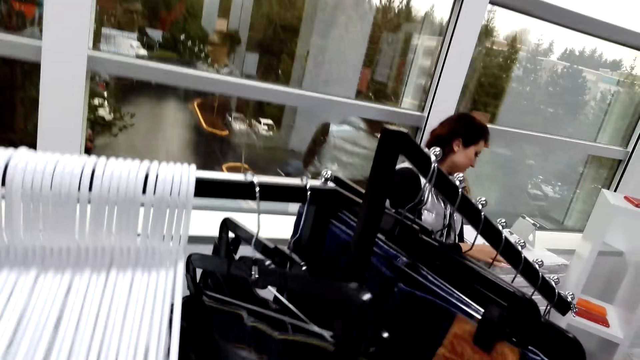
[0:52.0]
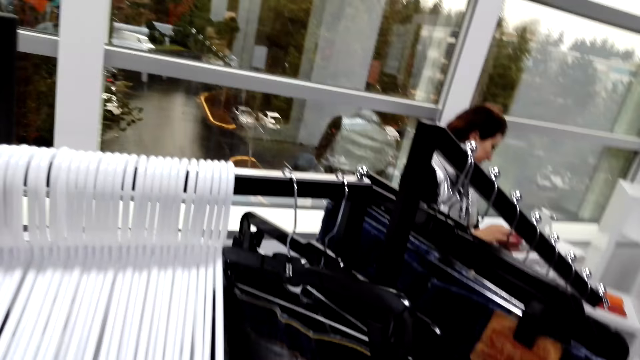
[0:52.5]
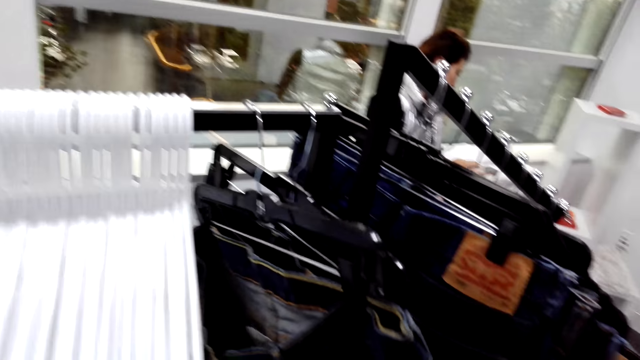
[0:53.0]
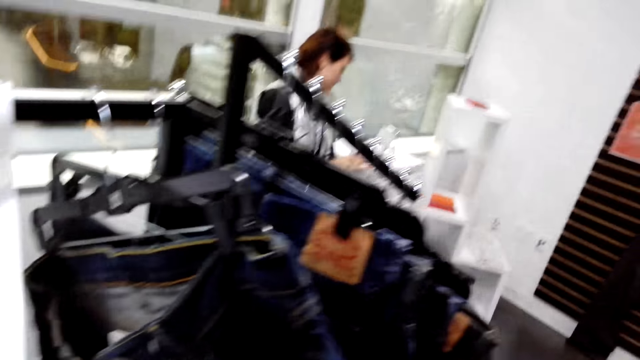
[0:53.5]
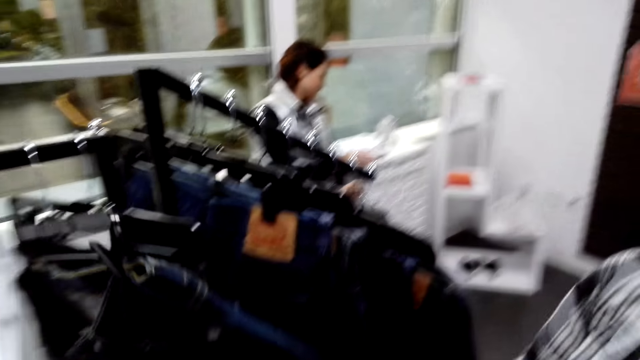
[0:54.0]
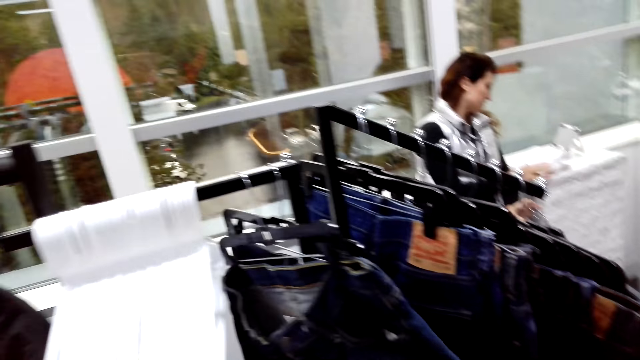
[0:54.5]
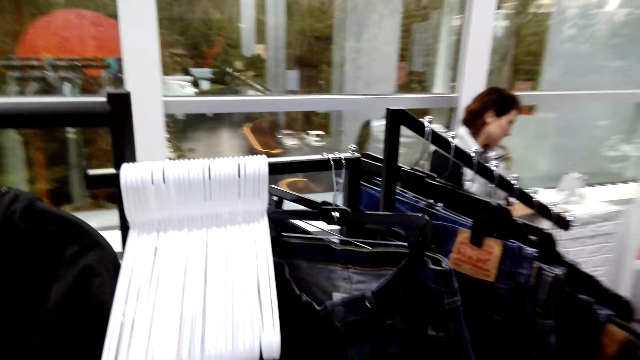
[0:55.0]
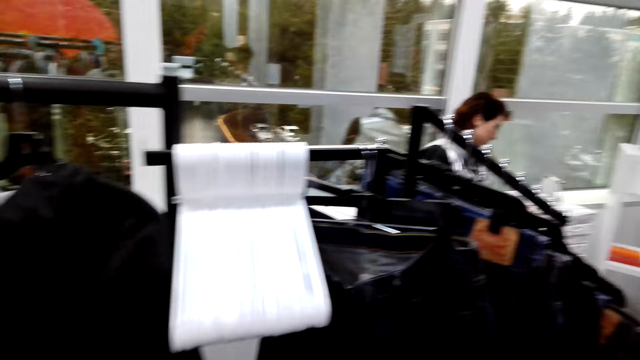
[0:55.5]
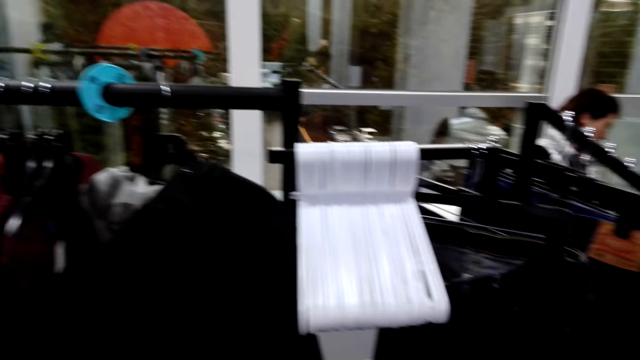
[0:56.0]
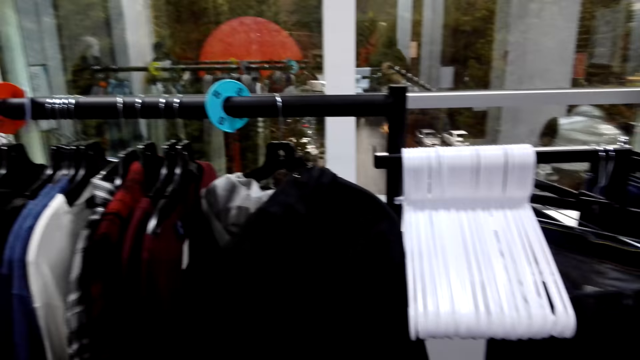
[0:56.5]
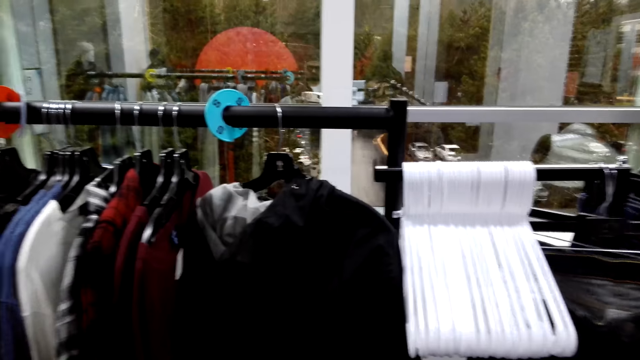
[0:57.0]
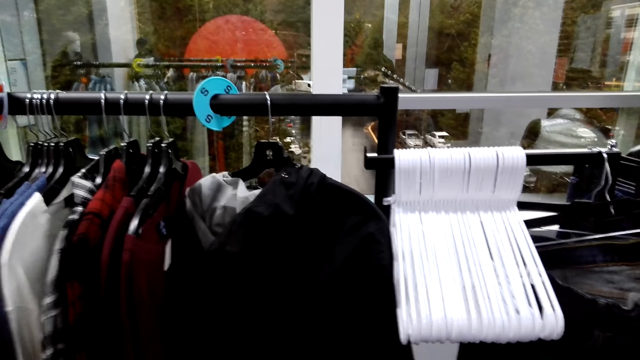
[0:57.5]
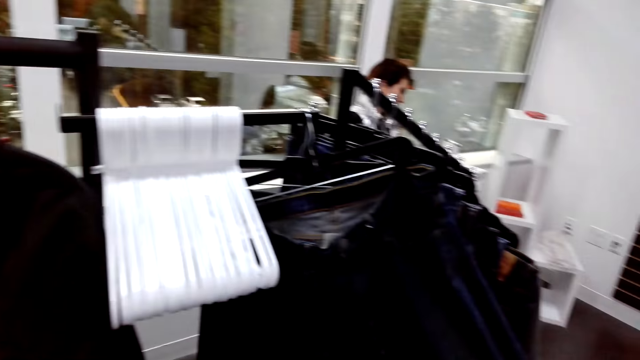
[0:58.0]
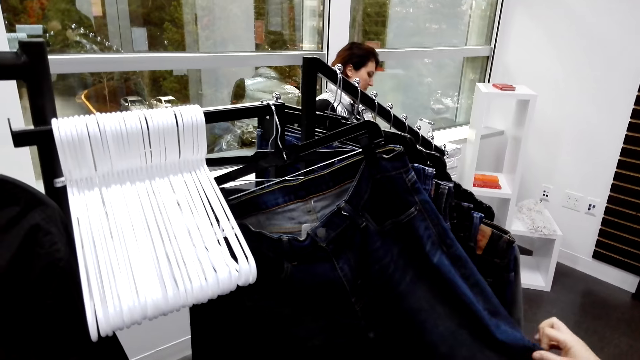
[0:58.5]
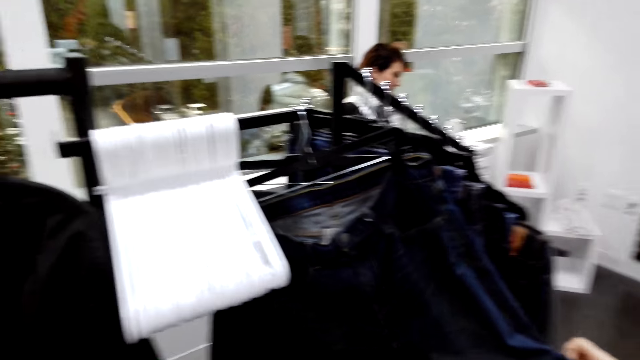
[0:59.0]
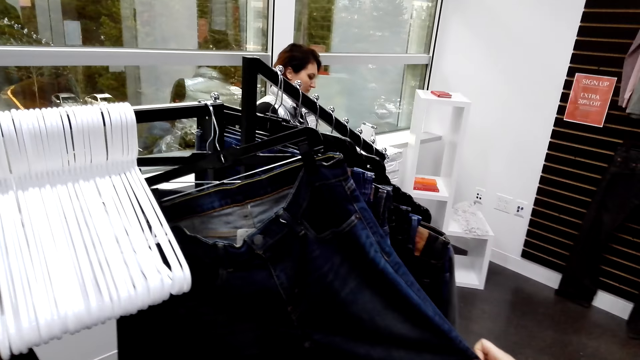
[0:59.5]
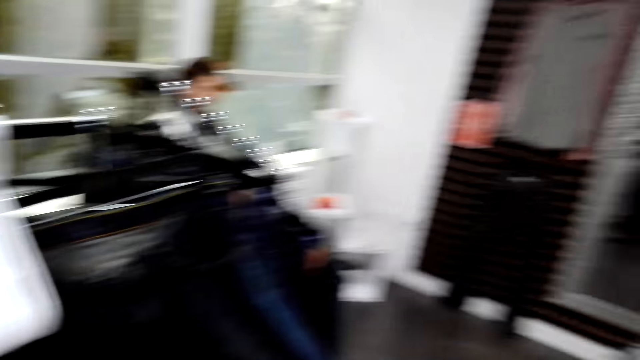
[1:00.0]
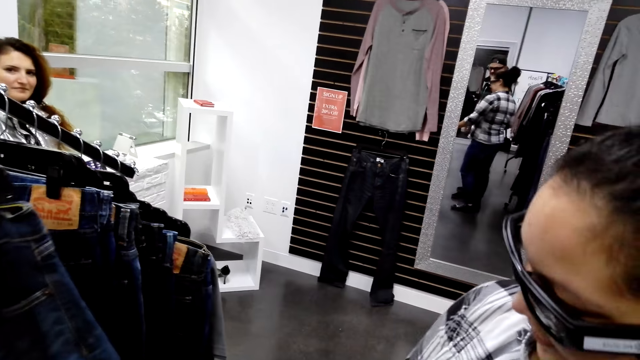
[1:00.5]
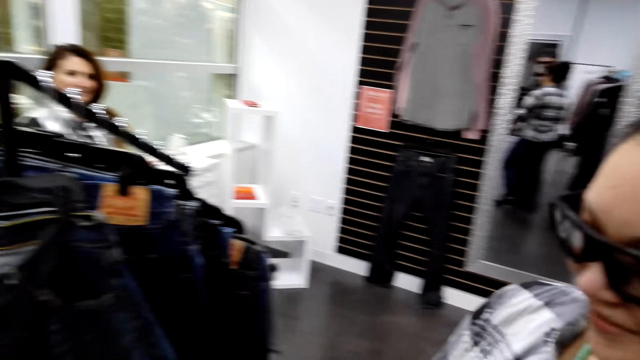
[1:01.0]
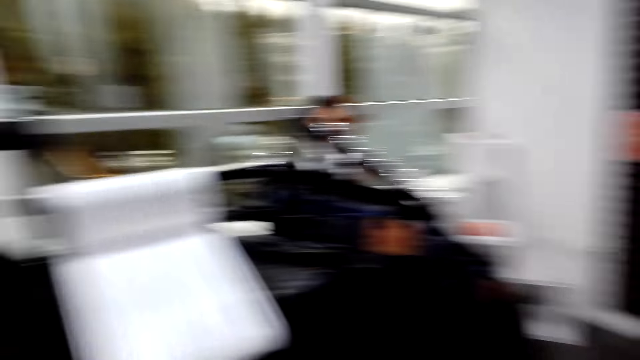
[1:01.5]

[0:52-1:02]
The camera wearer looks at jeans.

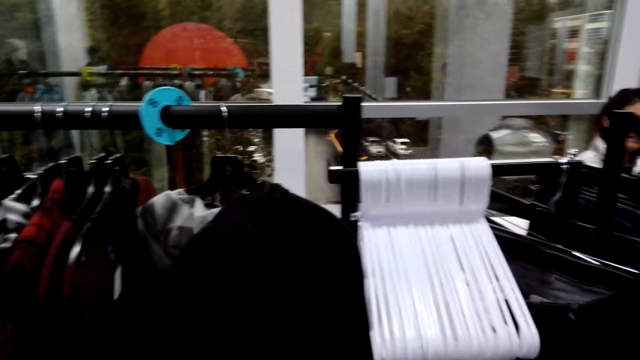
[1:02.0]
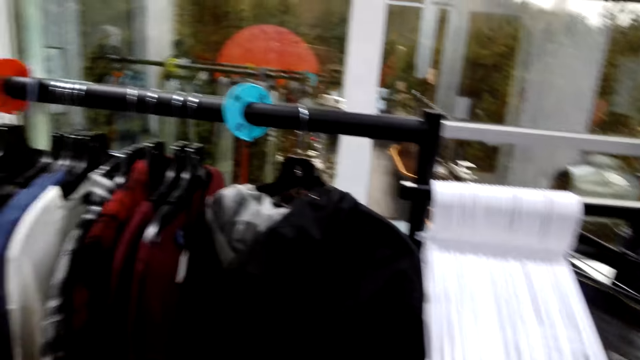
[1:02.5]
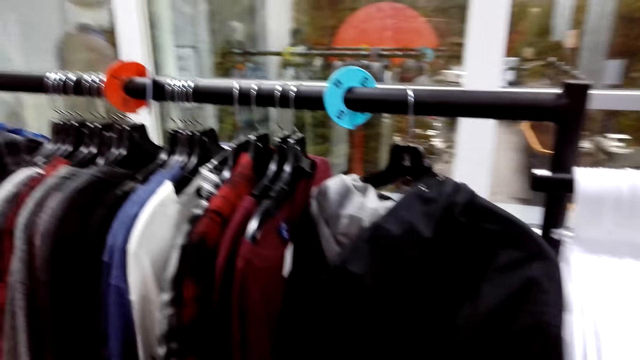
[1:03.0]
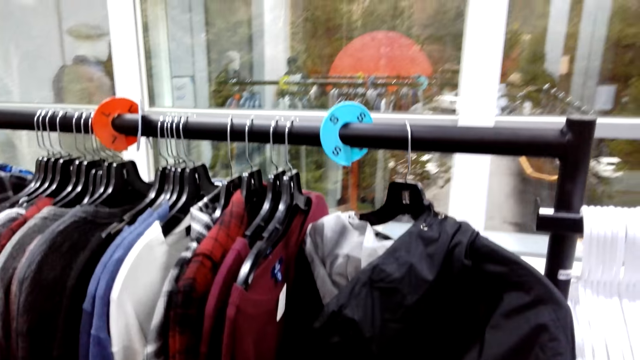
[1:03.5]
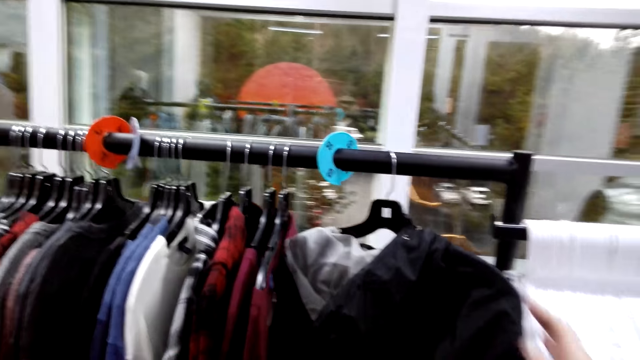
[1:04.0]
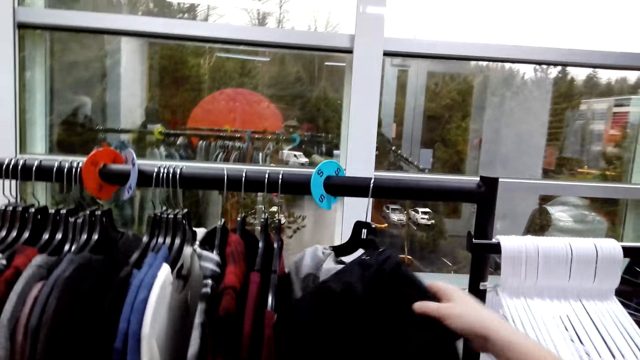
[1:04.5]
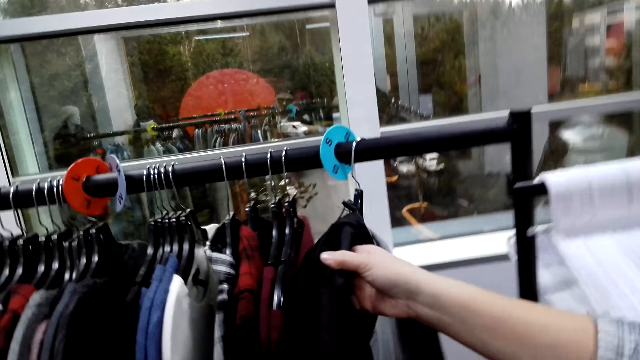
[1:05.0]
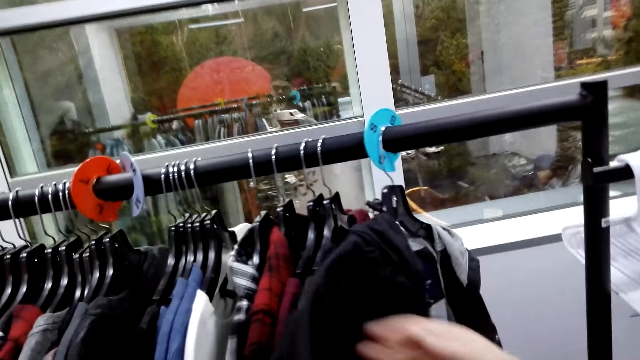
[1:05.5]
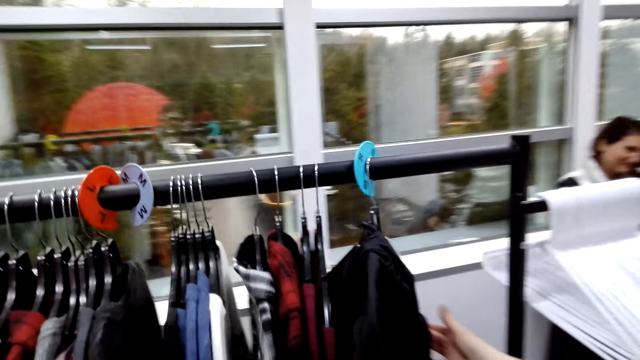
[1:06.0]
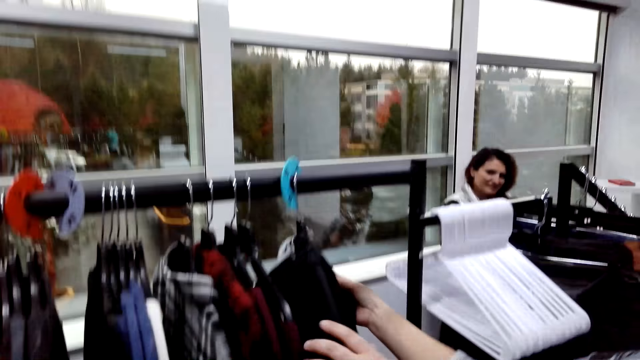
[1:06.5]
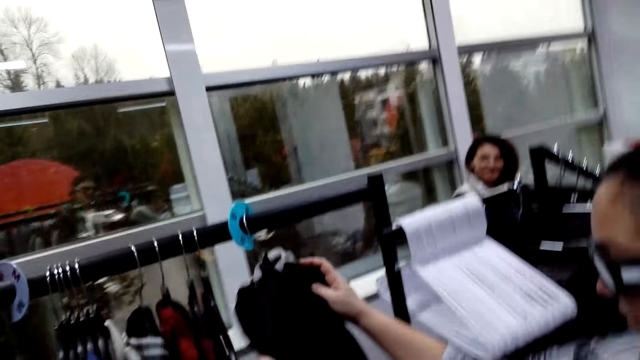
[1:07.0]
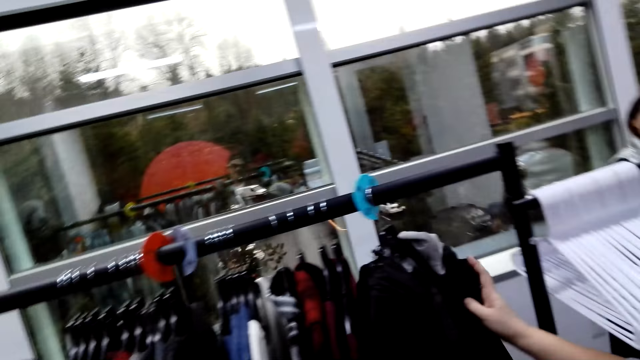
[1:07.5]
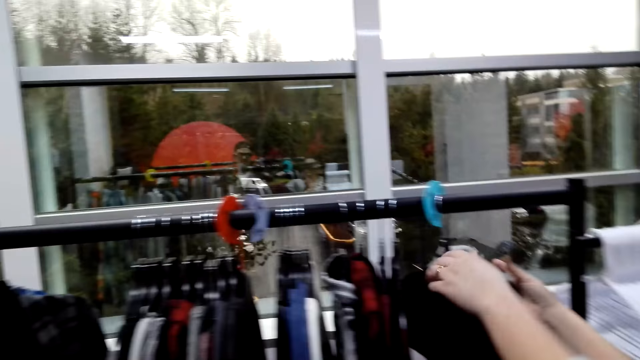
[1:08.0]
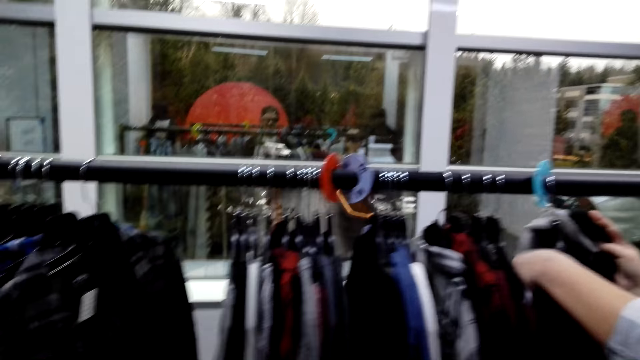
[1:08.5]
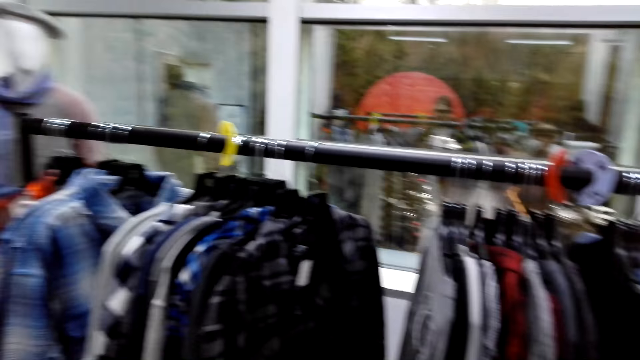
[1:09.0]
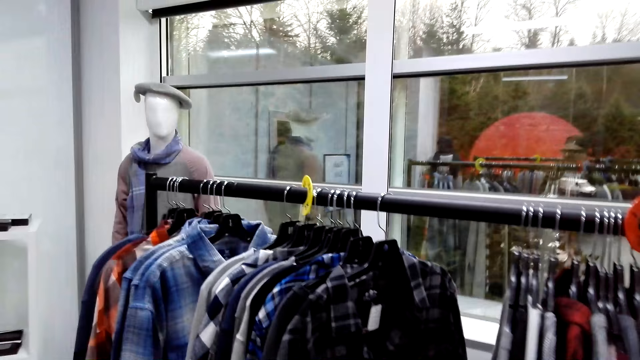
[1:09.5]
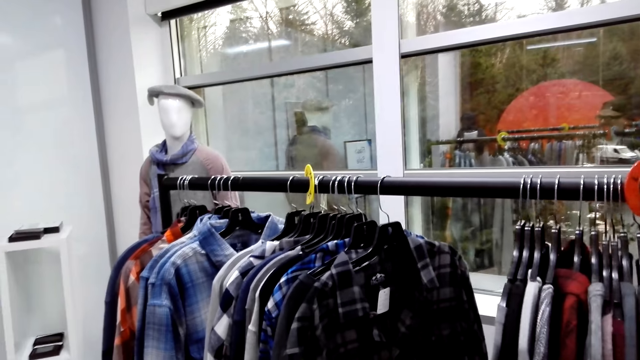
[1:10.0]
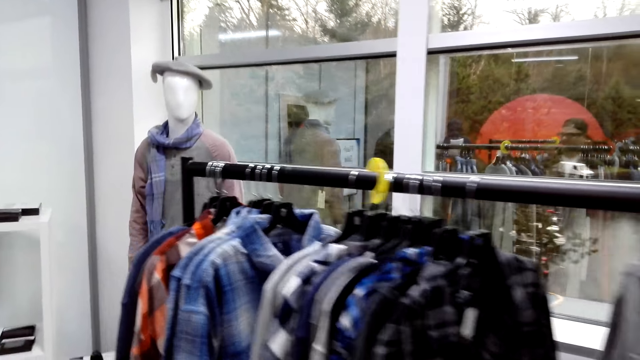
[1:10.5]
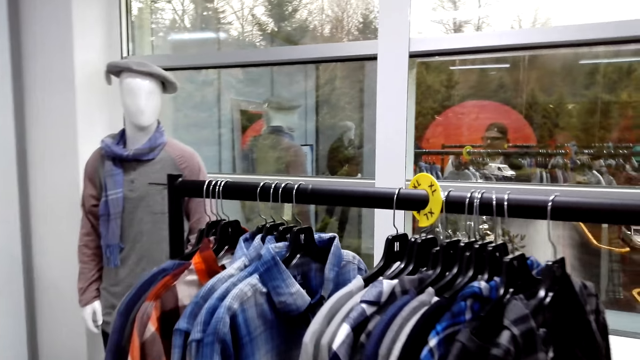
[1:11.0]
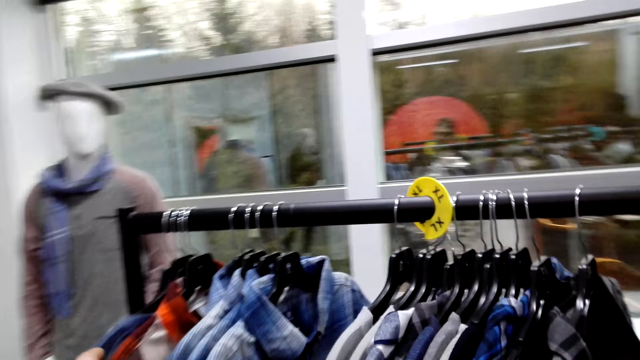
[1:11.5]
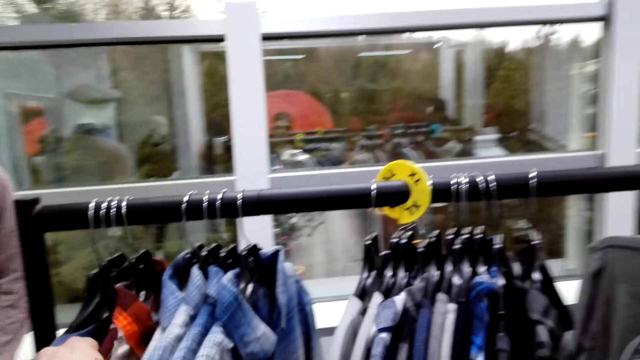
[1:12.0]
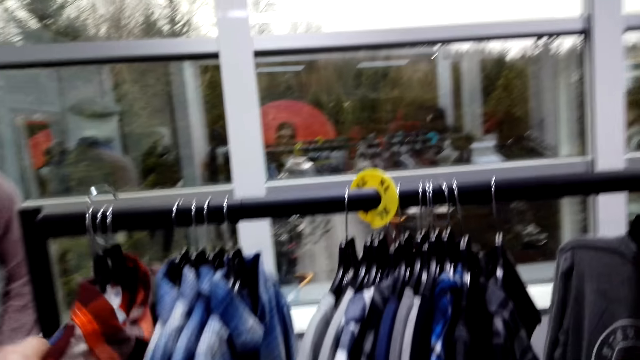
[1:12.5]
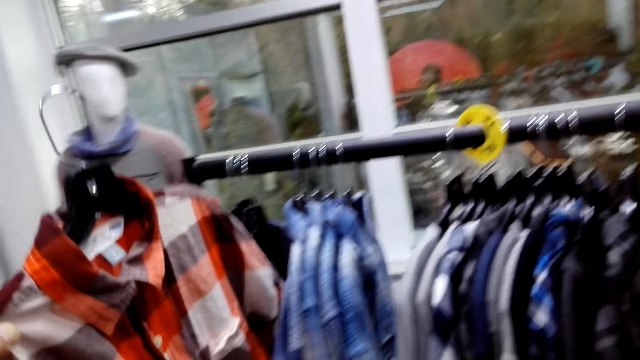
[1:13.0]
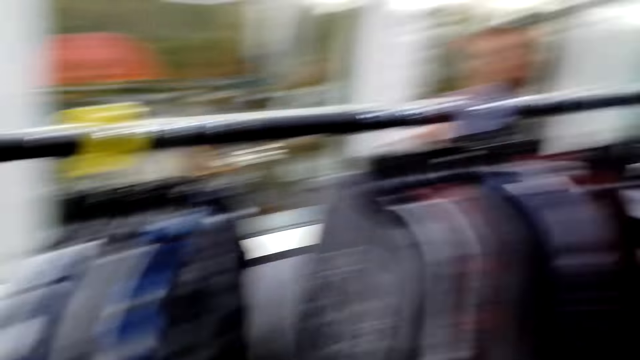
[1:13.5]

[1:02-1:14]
The camera wearer looks at clothes on the clothing rack. A lady touches a jacket on the hanger and looks at the jacket. The camera wearer walks. They pick up a shirt from the rack.
